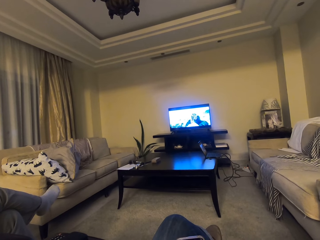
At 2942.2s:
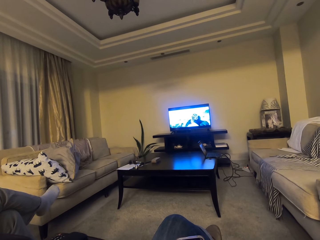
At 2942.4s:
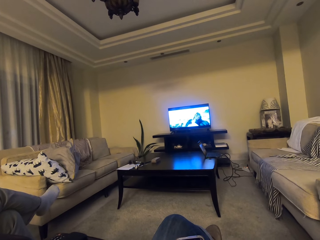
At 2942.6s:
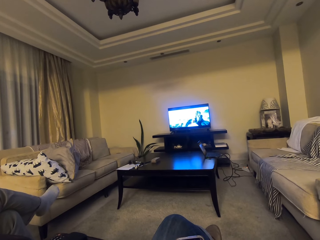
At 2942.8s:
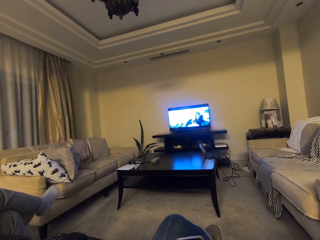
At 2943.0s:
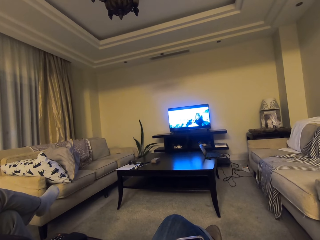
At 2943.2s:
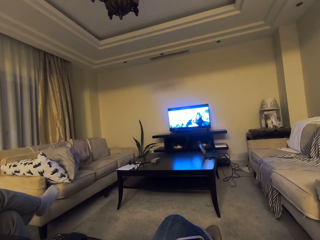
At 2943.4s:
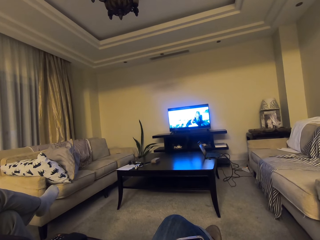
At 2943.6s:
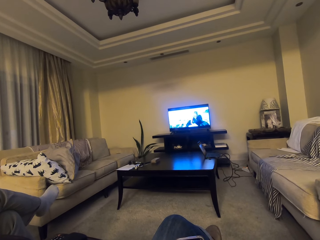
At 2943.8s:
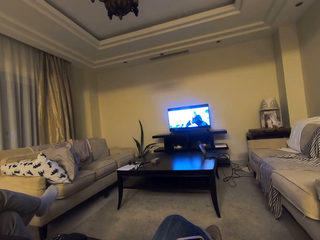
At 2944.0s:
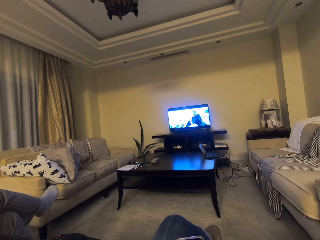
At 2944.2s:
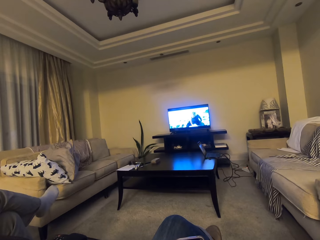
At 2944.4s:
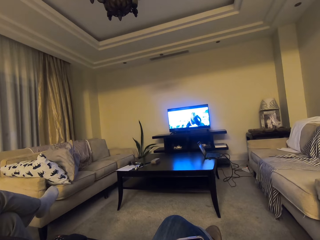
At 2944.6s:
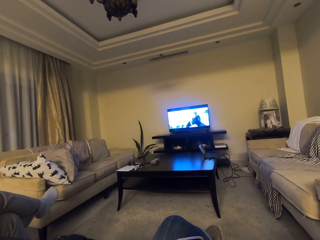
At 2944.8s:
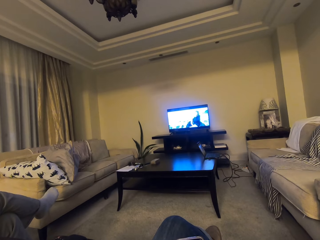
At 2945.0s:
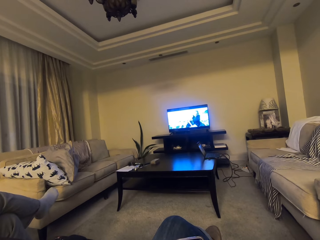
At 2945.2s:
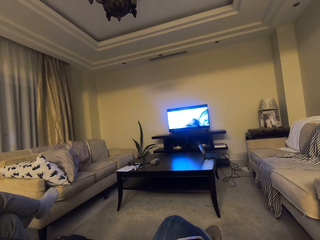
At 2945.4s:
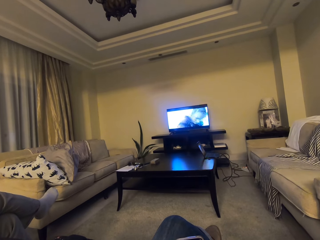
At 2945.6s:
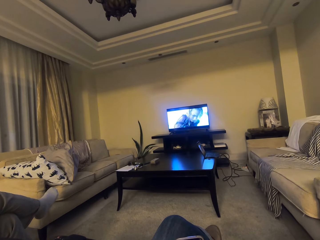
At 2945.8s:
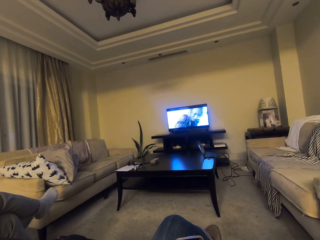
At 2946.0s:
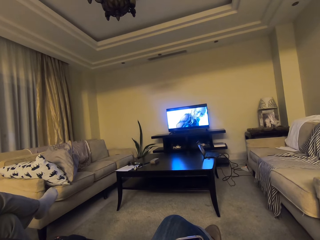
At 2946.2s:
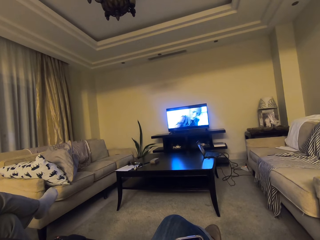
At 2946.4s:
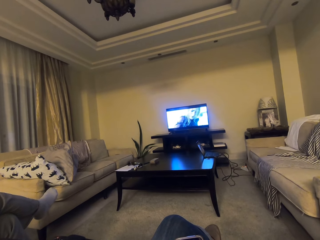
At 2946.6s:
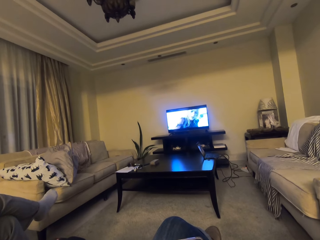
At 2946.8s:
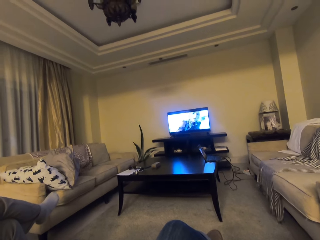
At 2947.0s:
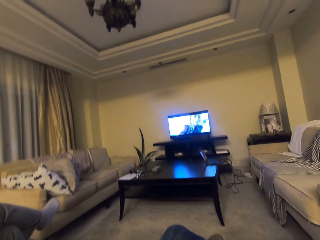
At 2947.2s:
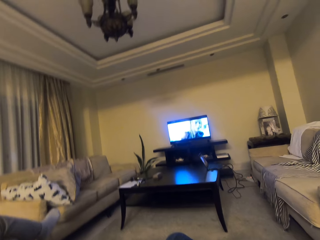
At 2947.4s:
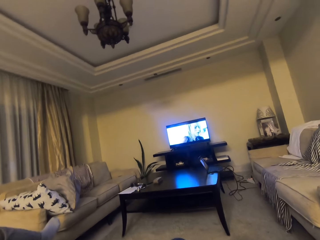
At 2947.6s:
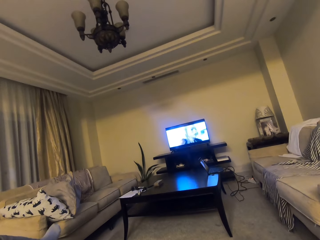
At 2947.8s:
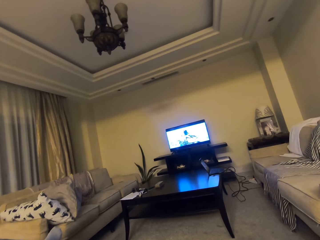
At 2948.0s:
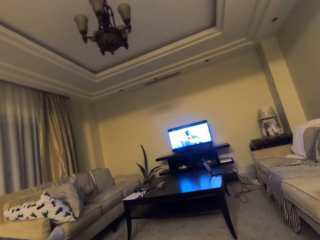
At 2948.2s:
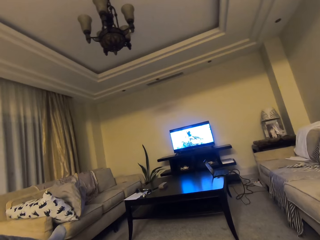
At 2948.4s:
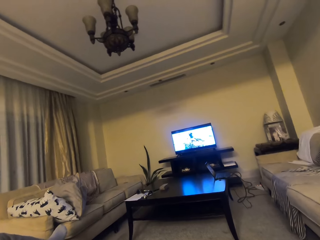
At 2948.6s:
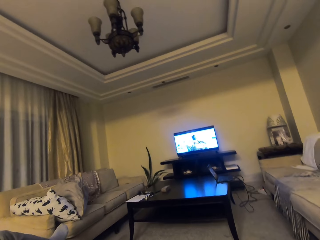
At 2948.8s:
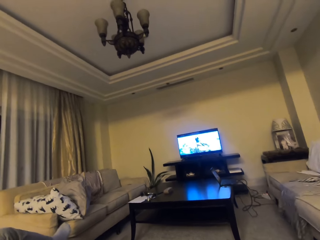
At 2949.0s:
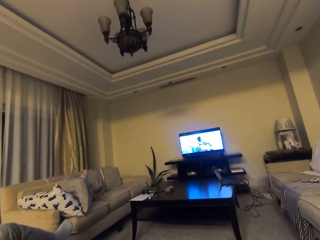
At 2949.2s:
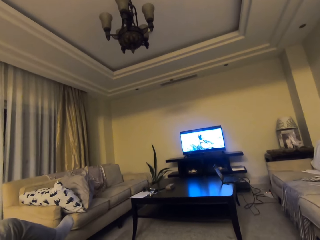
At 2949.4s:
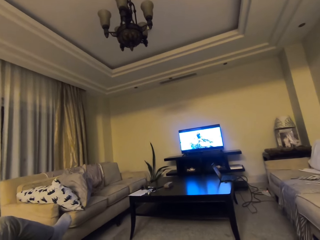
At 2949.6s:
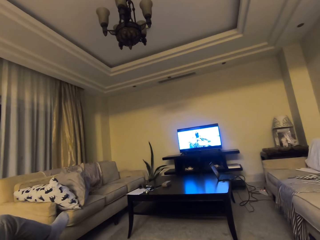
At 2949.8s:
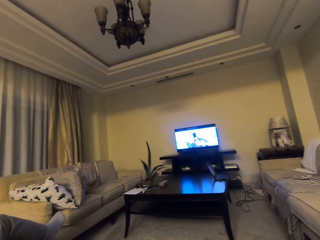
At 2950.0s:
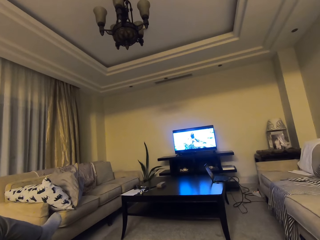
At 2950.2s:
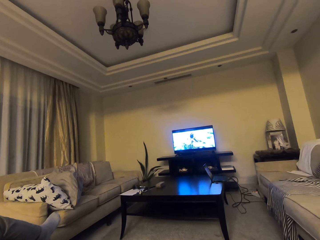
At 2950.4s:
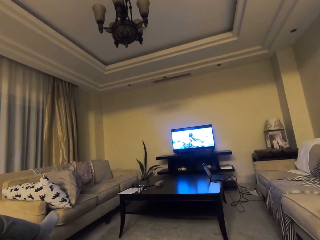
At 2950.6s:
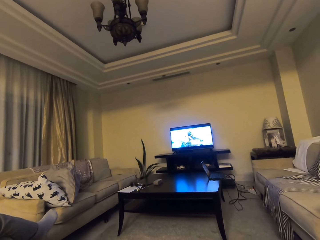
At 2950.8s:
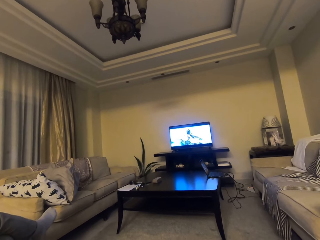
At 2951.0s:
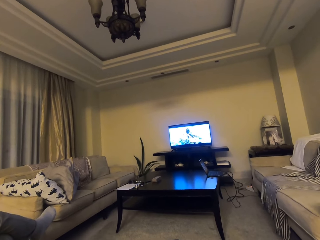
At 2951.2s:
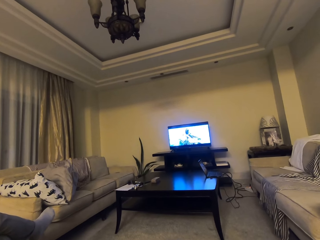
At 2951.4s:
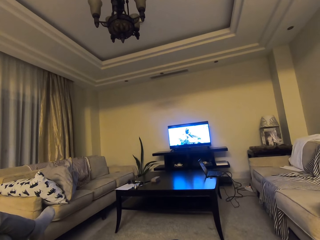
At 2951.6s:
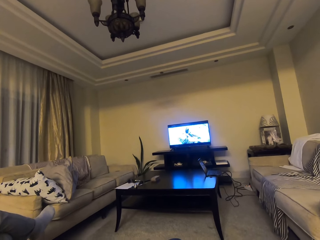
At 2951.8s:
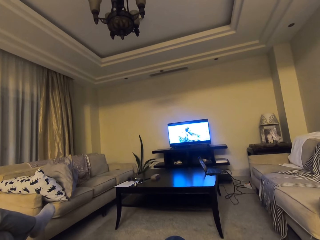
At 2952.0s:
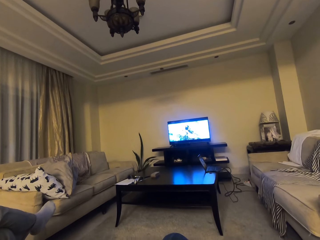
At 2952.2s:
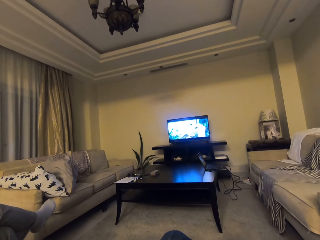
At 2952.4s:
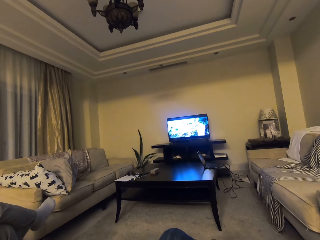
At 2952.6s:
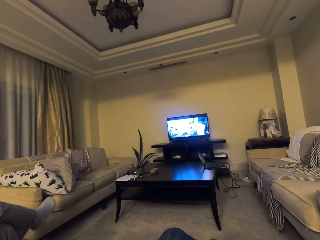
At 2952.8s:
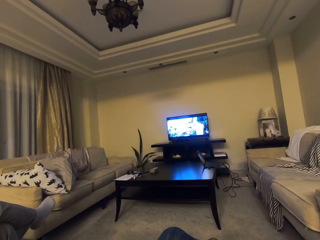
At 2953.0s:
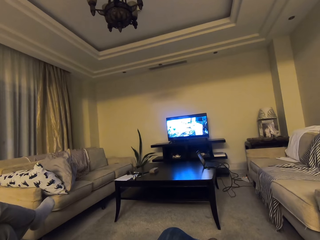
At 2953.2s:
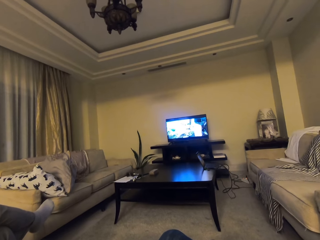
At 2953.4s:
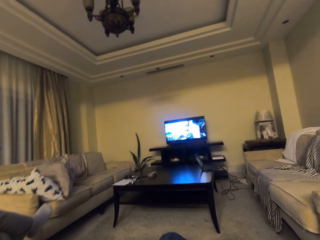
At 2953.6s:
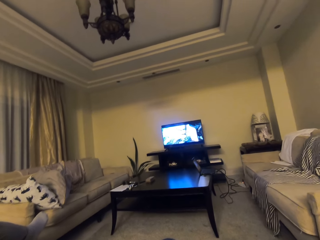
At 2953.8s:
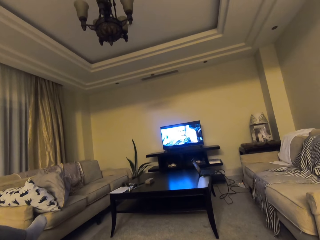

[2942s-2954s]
The camera wearer talks with a lady.

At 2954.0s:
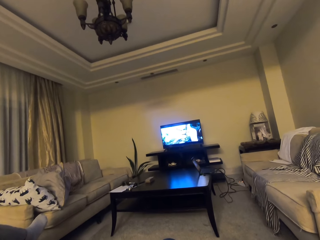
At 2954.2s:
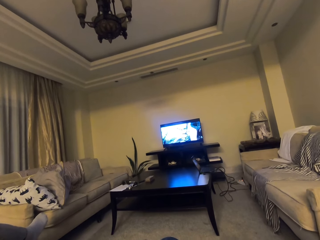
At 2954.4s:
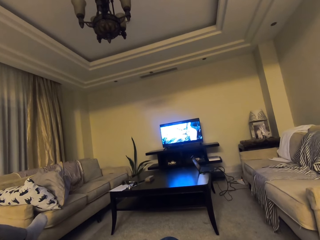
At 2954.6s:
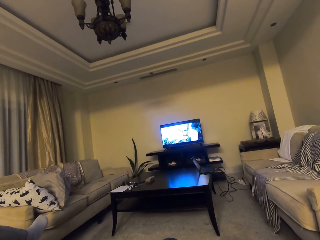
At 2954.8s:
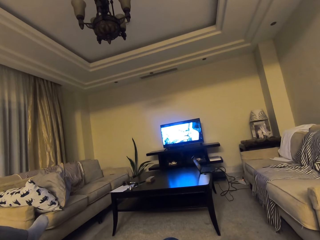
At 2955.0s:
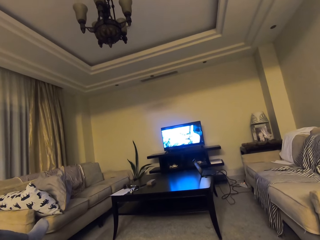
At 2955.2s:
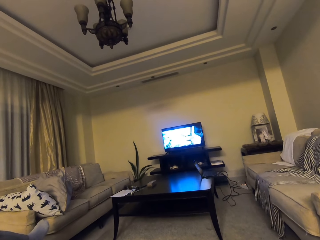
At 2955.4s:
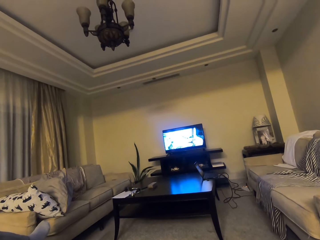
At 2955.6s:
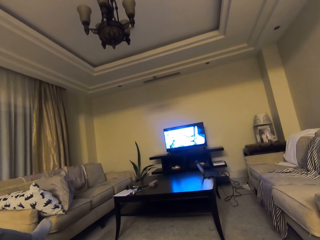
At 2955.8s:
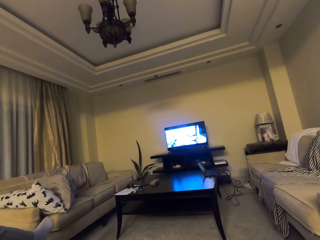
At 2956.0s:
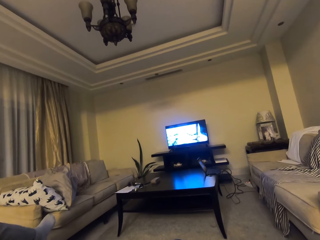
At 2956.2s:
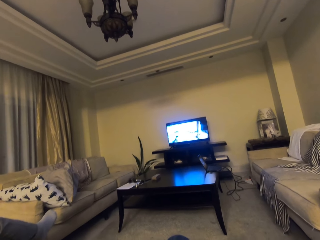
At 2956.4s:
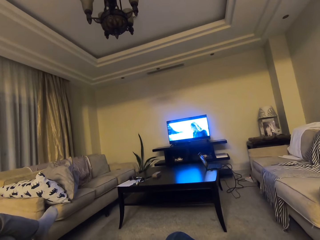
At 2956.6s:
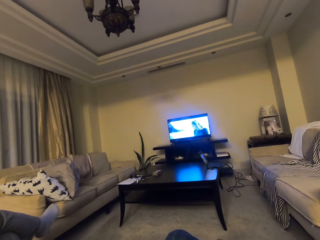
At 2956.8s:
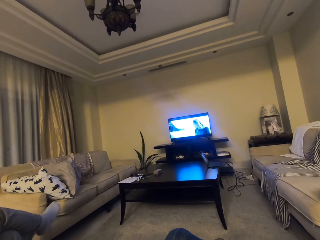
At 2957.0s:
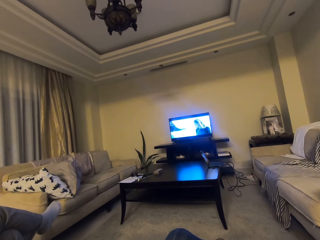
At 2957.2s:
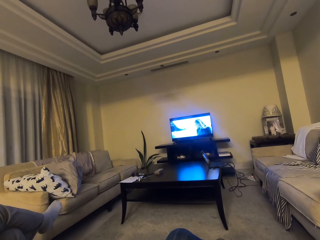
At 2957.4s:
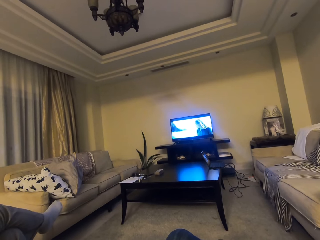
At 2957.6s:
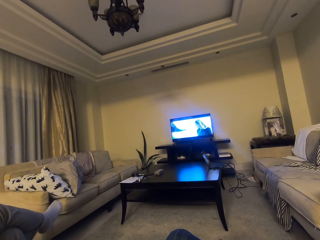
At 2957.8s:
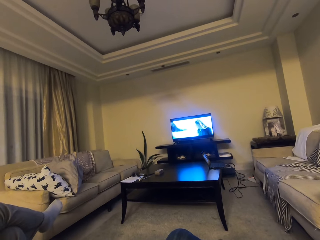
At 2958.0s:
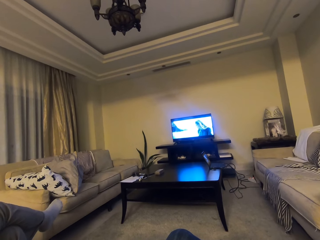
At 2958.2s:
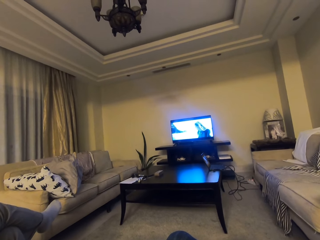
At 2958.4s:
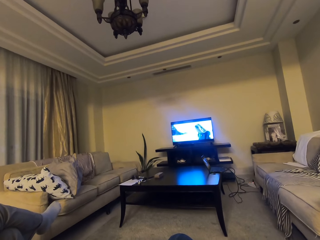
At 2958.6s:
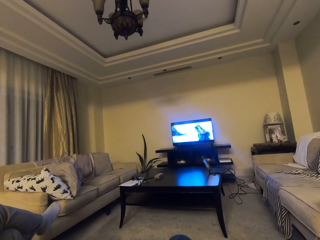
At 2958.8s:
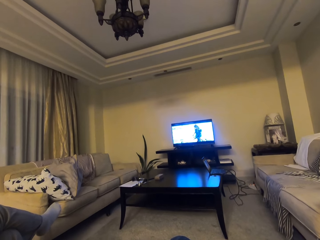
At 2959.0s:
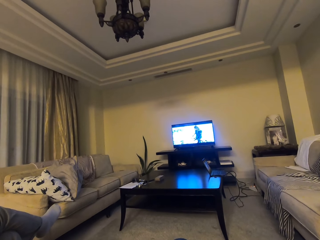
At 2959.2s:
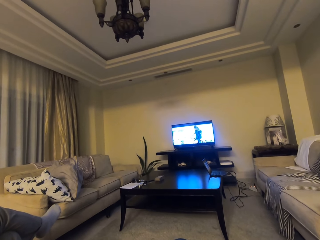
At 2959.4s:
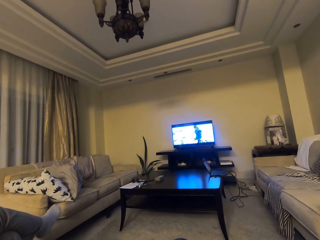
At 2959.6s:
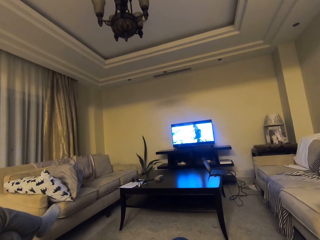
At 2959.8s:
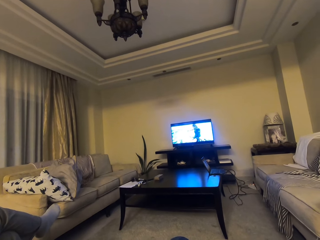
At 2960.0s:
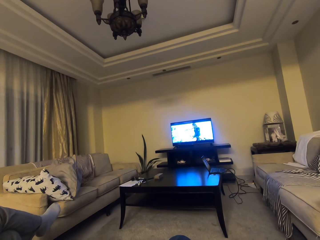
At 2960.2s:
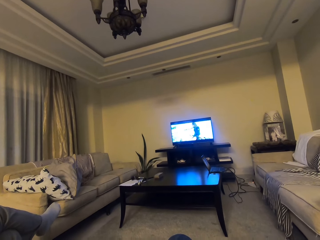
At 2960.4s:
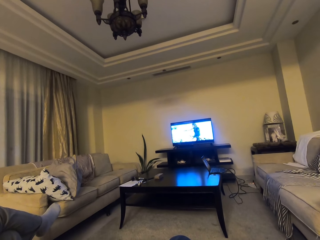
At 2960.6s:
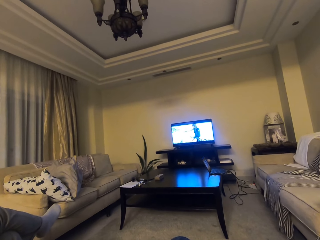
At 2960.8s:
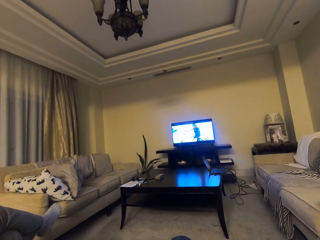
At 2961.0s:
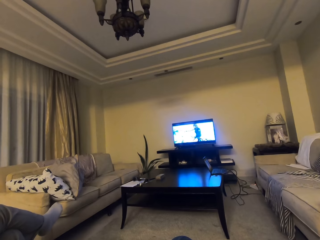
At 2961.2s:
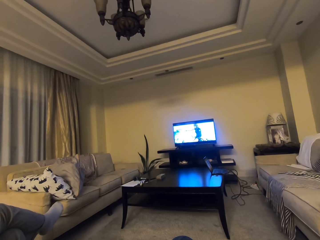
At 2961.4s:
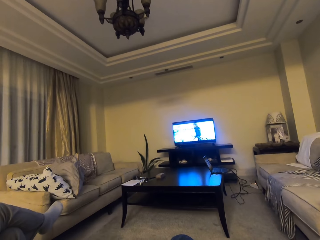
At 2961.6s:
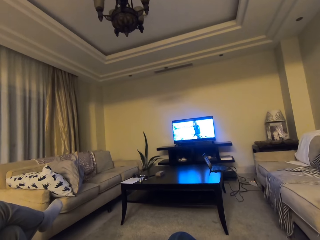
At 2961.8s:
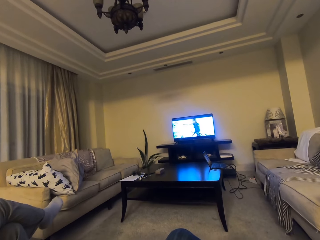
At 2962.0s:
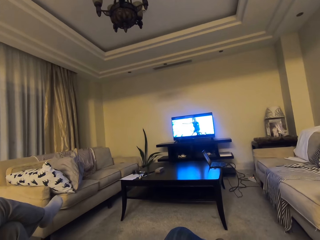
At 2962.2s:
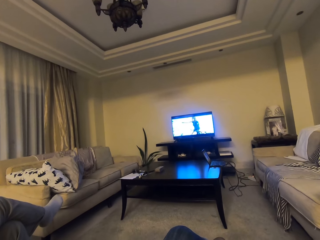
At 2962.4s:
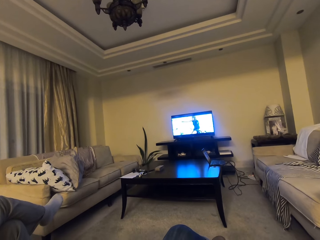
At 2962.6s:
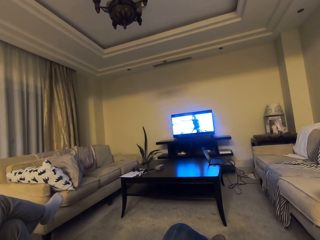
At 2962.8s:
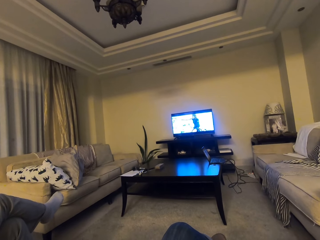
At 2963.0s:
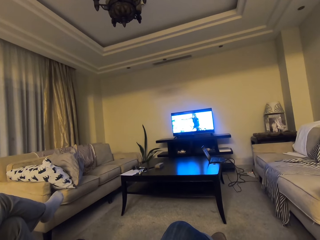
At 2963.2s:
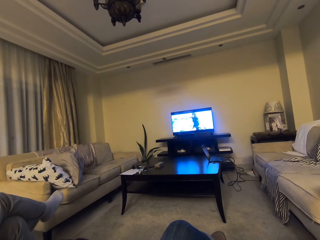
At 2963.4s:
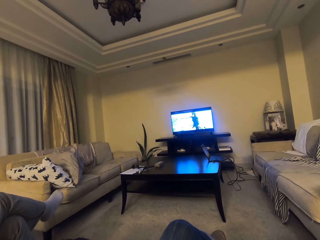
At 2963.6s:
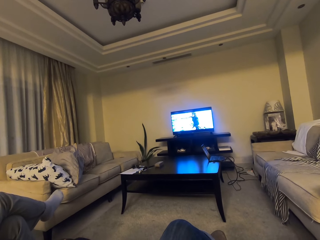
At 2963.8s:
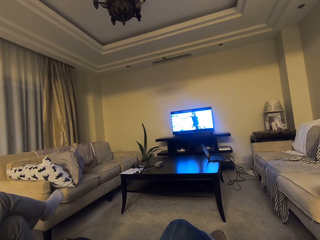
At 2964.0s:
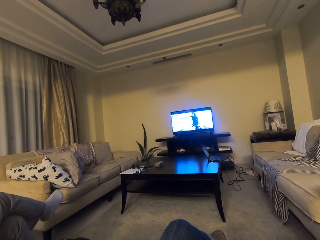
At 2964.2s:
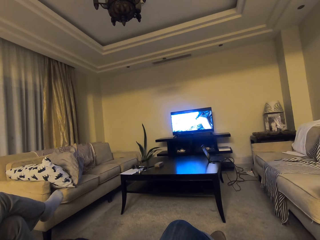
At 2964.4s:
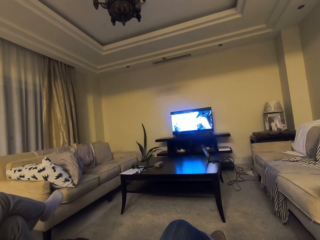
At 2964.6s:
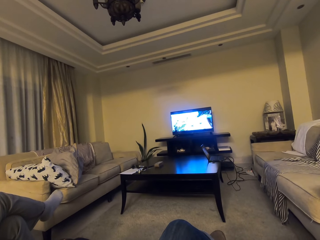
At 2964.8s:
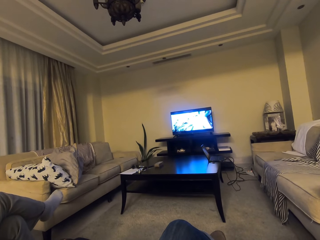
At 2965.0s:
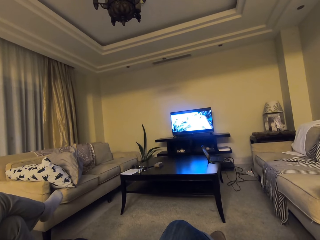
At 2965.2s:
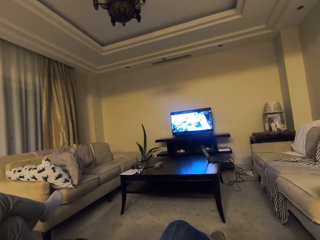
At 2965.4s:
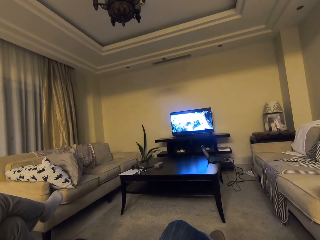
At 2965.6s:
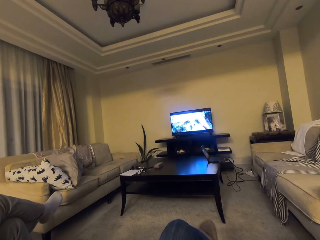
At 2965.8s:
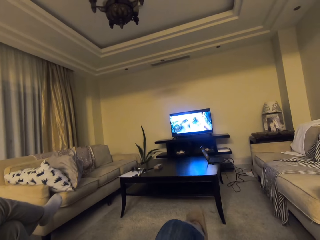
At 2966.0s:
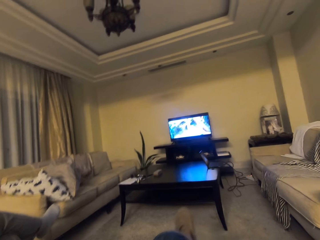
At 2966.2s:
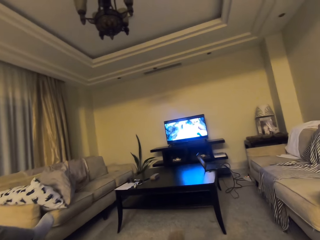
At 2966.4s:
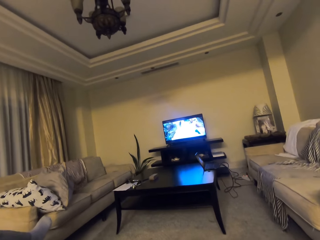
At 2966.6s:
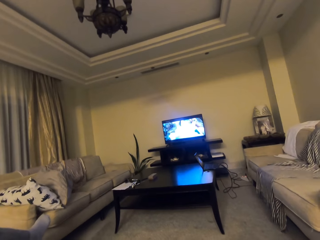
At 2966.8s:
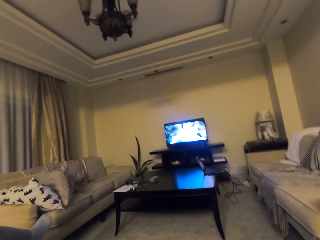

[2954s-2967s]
The camera wearer watches television.
